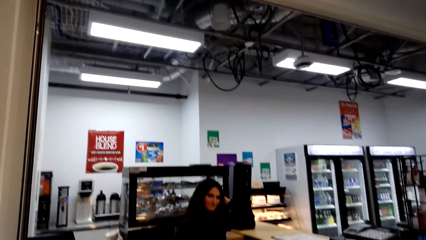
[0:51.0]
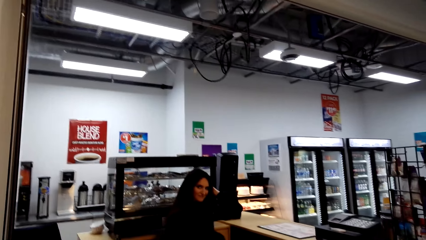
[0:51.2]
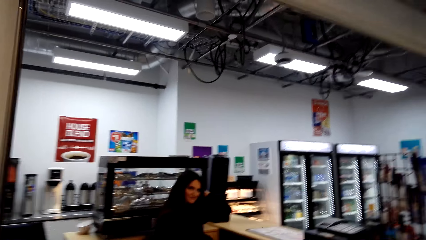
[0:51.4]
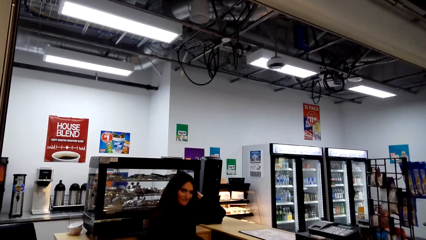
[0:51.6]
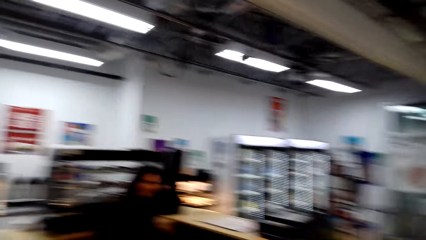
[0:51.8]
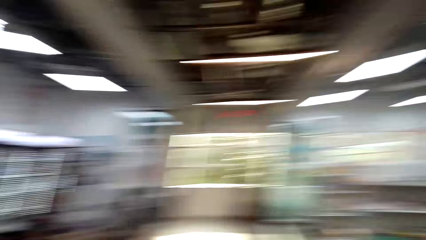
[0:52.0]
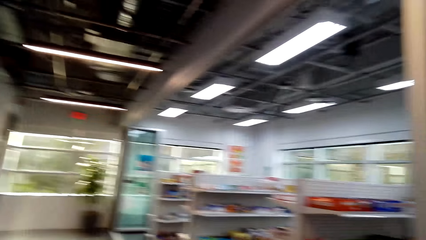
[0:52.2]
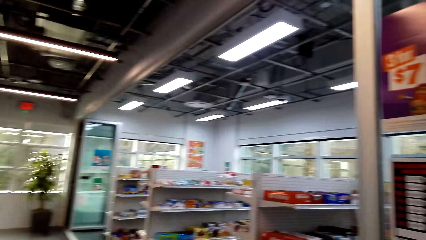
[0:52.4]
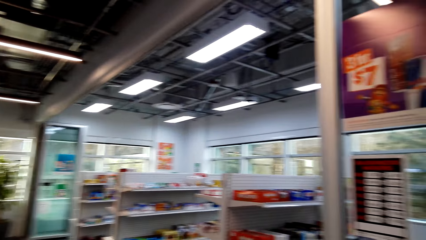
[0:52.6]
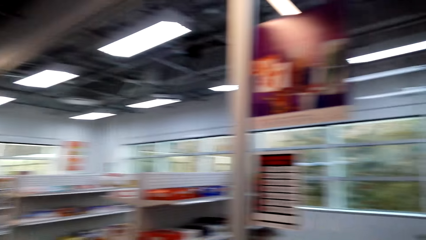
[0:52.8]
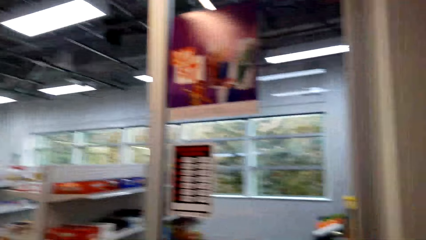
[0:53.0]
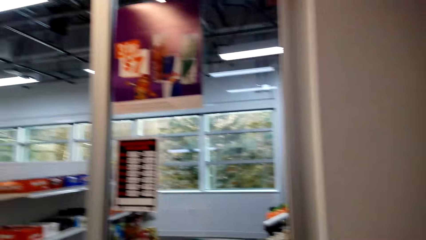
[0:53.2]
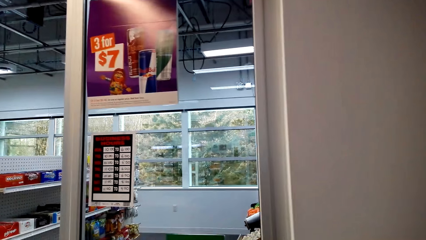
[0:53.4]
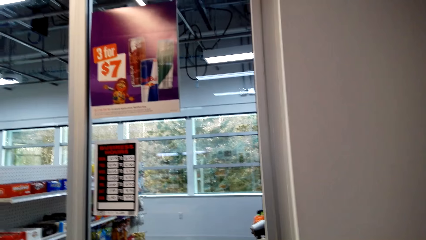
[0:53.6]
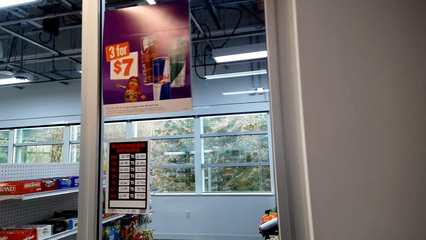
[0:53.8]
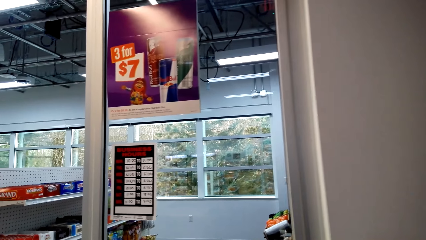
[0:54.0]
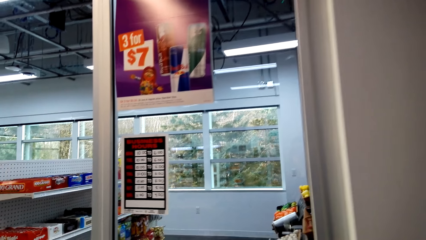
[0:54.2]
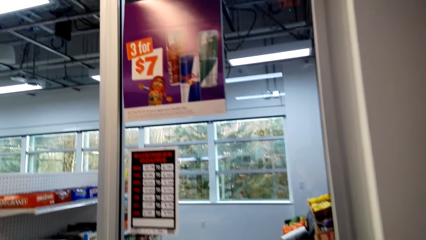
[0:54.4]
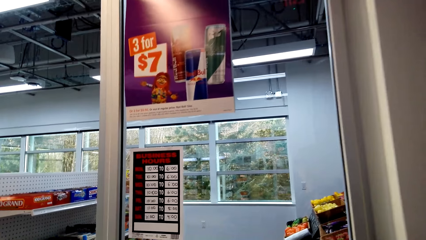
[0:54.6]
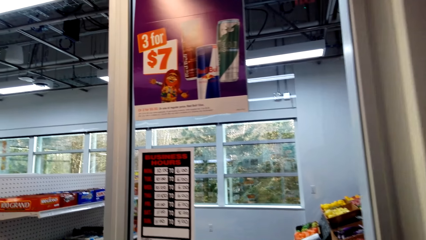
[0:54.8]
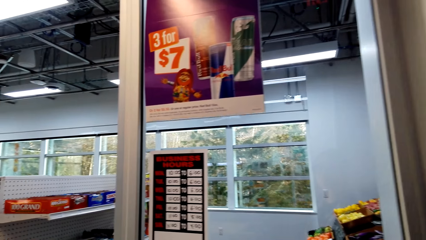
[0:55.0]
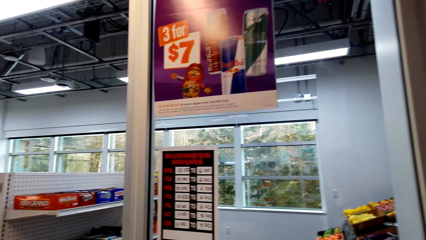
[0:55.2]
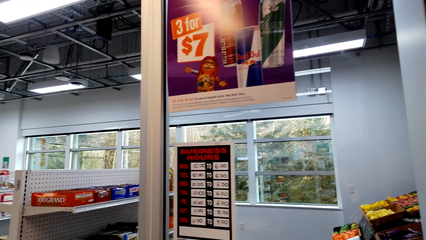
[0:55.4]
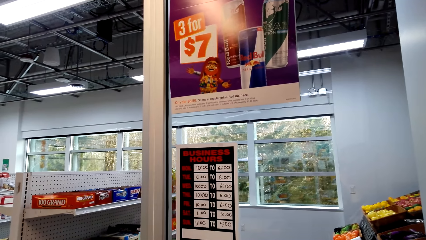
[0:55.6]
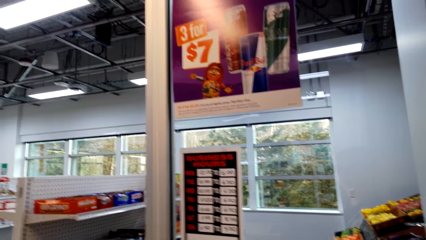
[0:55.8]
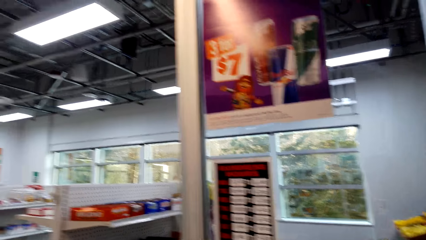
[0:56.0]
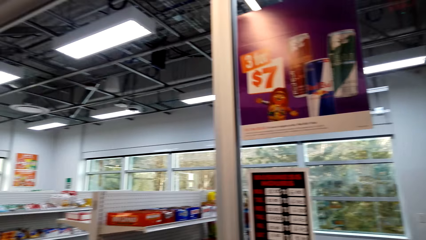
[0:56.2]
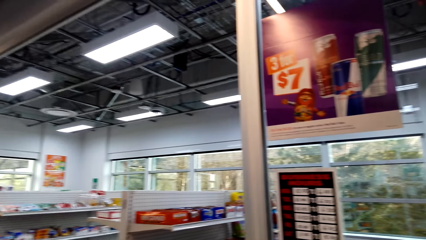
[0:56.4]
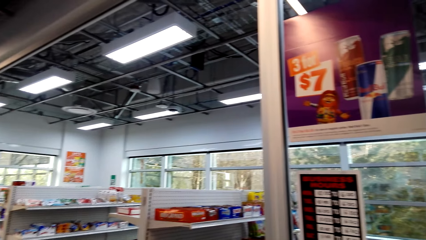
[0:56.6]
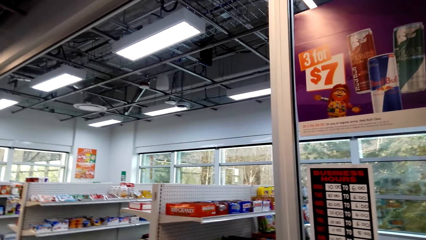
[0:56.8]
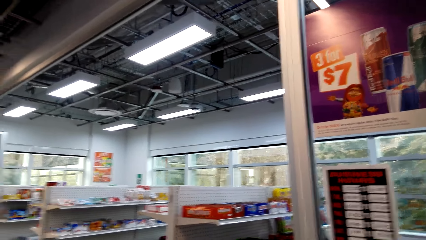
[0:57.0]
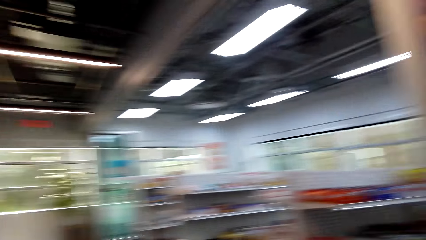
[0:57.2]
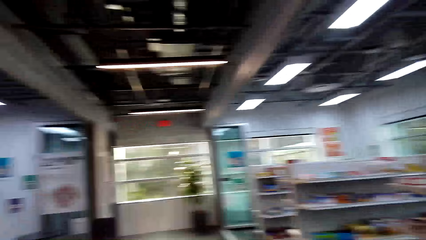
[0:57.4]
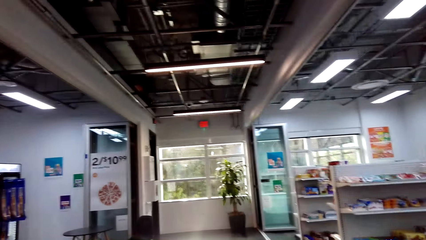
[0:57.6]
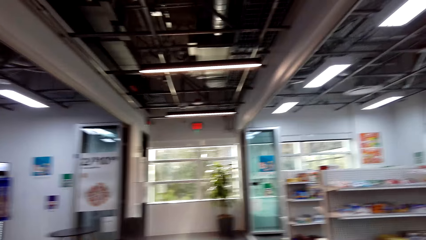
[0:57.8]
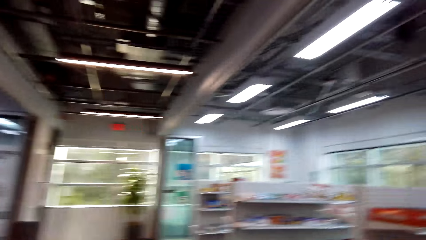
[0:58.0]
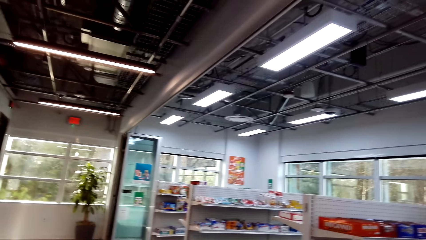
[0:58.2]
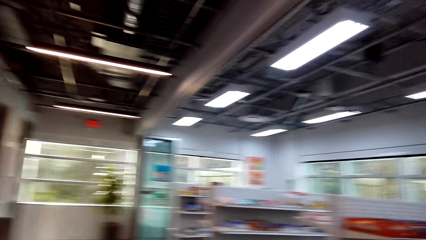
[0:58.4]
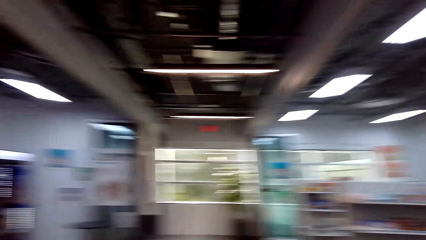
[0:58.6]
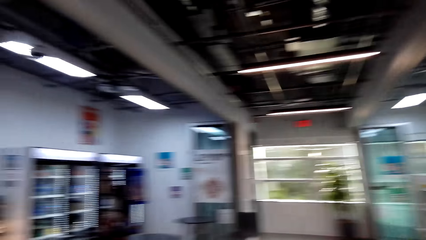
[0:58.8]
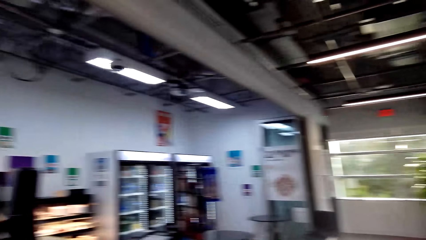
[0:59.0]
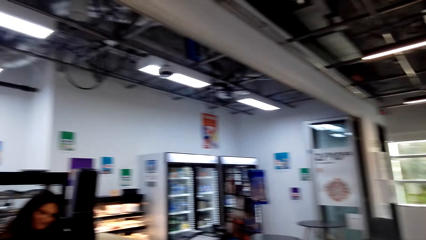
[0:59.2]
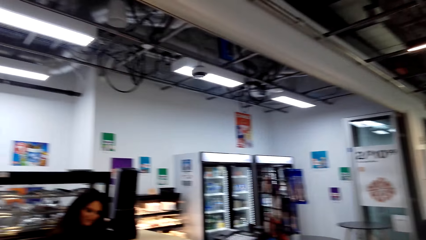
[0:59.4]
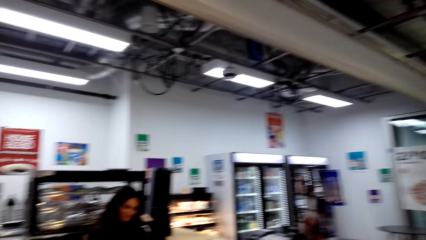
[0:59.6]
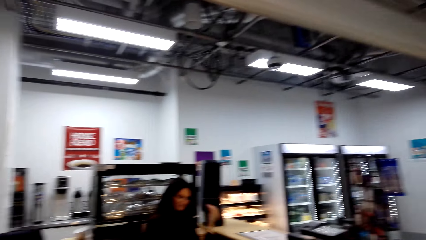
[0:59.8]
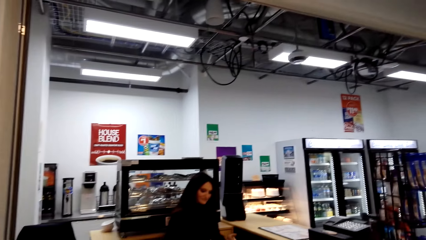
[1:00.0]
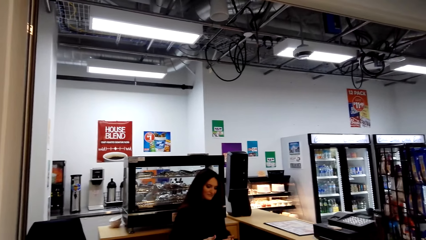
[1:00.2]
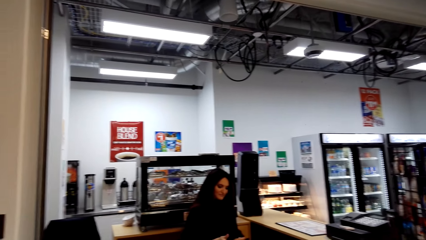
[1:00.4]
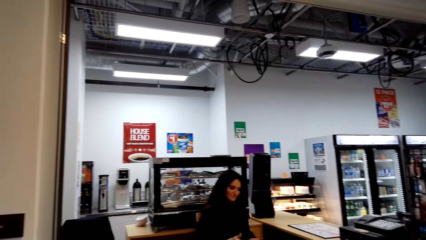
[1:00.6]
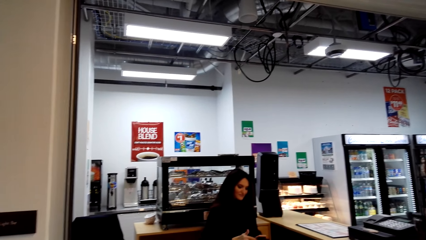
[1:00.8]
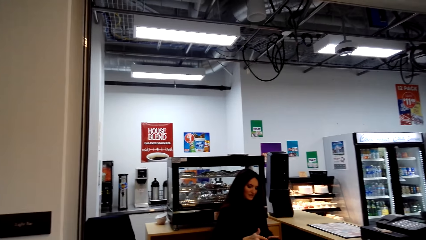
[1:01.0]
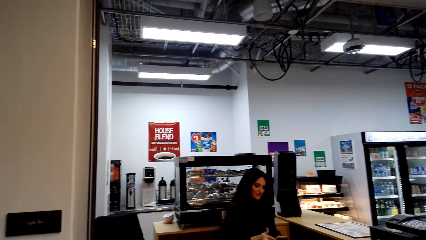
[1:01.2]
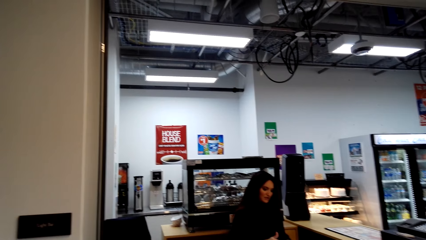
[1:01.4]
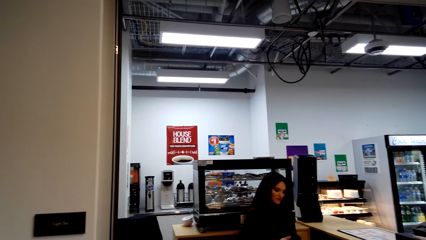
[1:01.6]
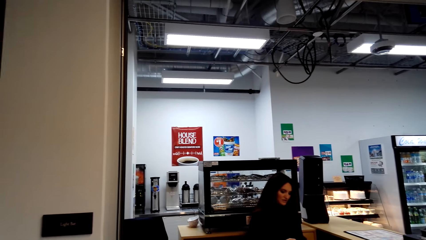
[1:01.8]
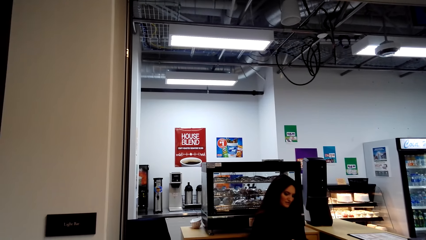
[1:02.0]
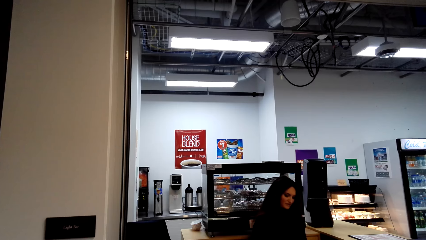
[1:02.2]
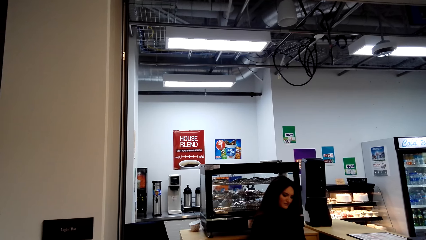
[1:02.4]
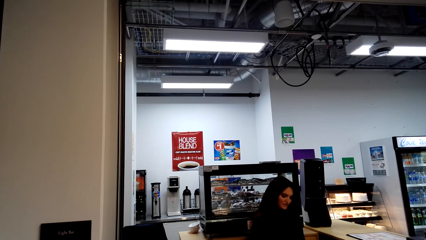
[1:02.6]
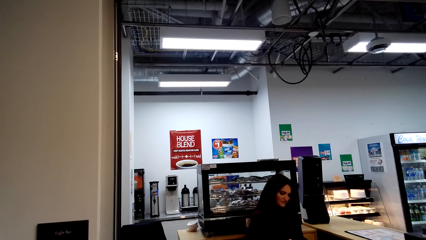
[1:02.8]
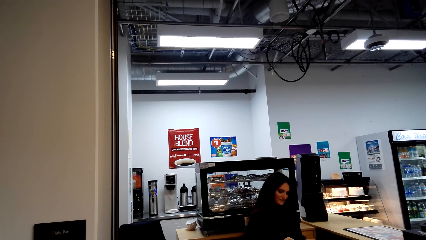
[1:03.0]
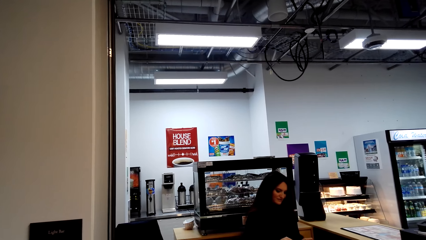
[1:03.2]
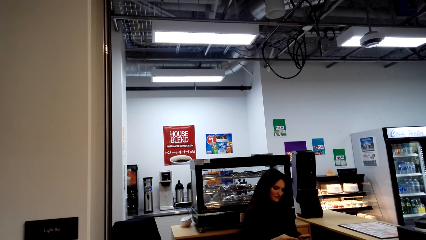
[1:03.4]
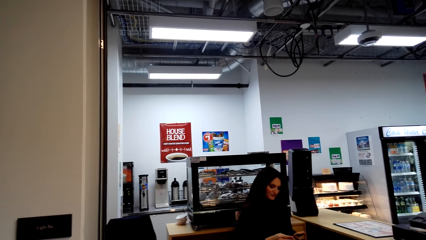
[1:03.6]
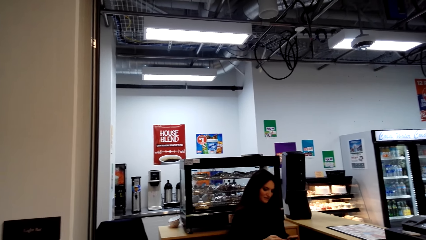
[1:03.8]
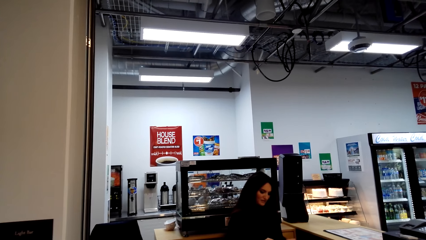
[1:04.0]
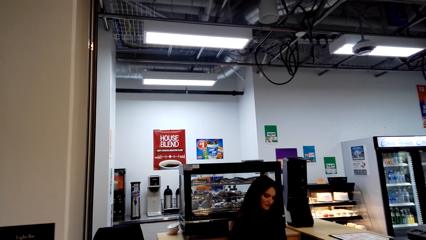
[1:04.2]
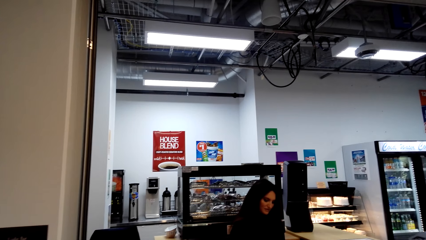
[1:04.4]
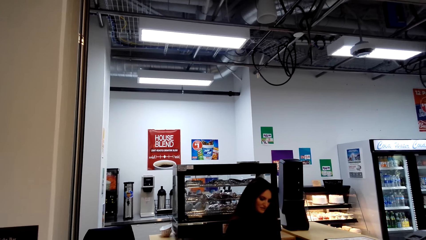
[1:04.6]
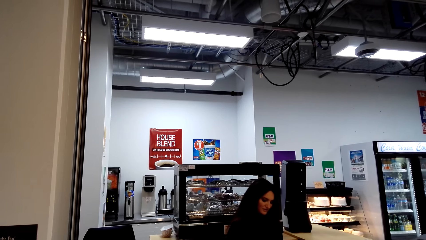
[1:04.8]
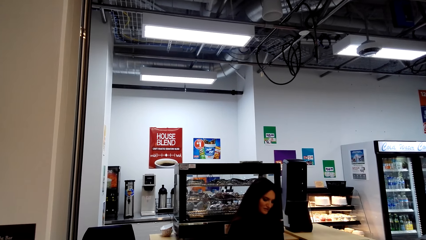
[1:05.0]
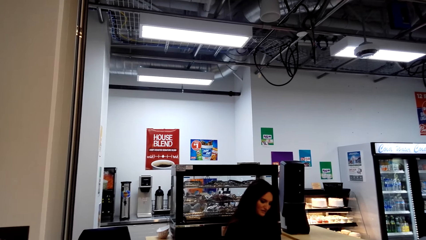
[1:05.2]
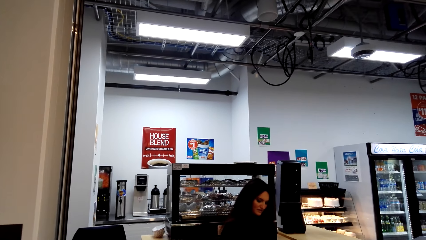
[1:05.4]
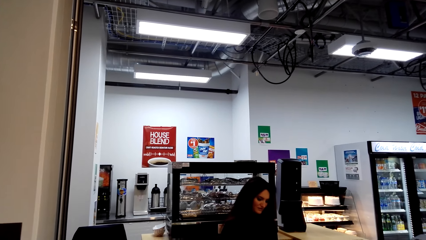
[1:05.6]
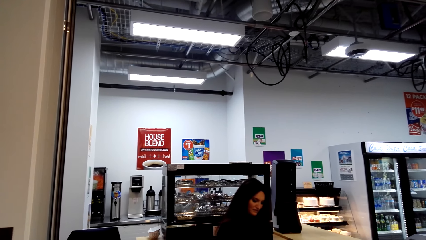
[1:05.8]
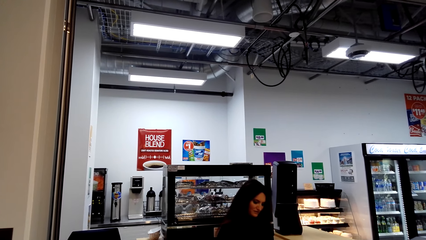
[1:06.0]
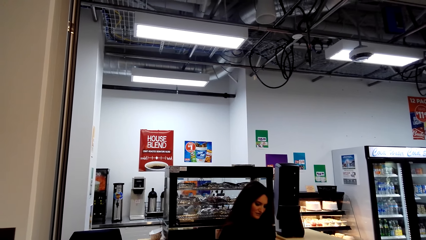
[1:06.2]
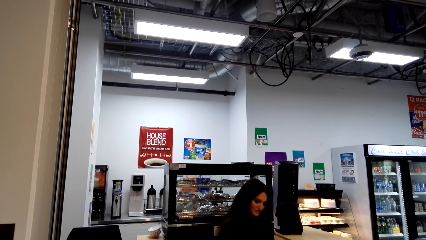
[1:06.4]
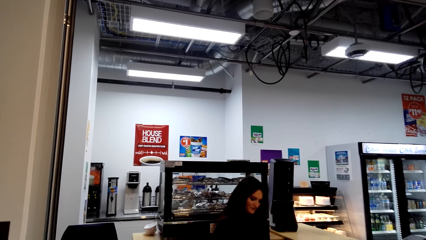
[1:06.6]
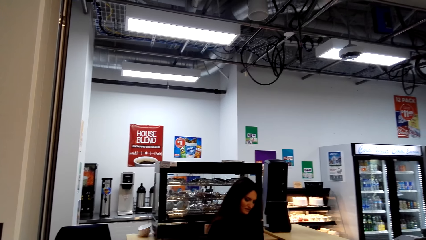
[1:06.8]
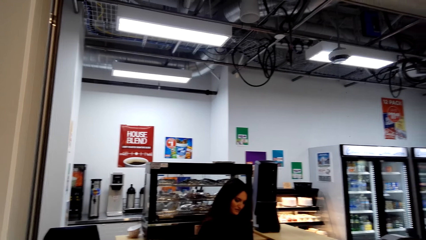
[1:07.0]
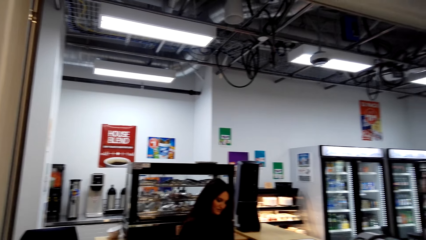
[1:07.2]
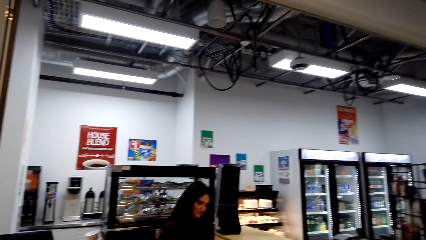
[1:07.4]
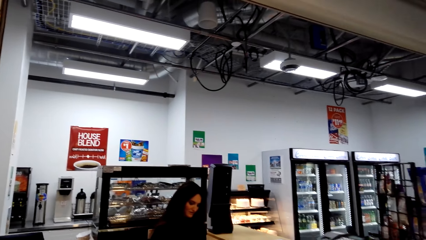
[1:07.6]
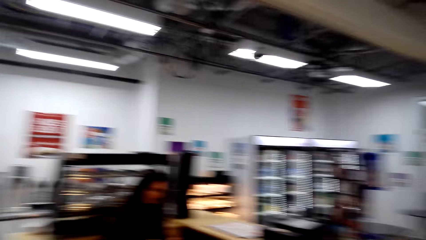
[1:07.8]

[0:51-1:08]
The camera wearer looks around. They look around again. They stare at a man.
